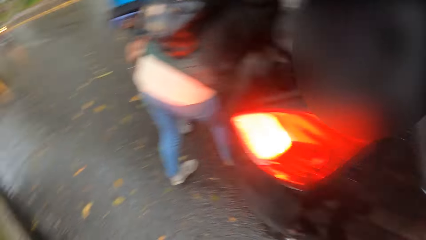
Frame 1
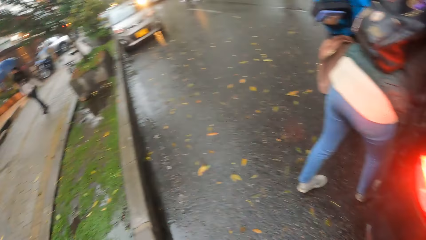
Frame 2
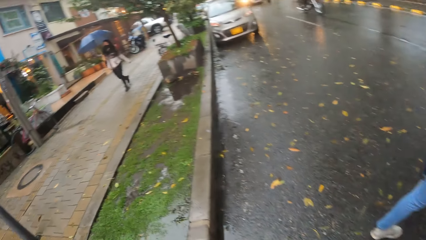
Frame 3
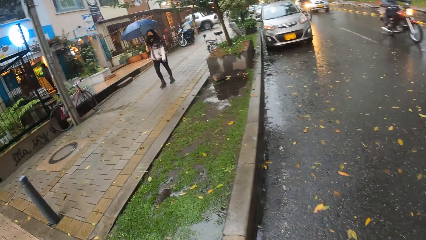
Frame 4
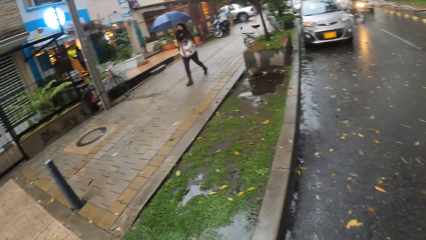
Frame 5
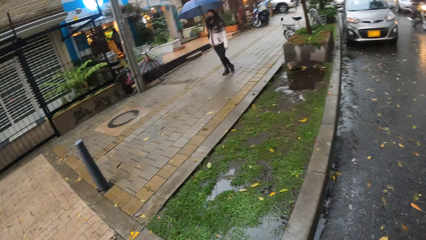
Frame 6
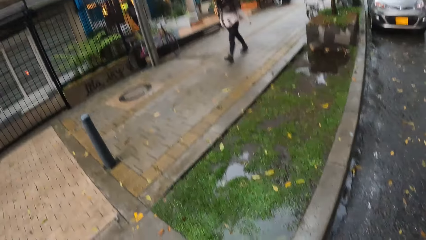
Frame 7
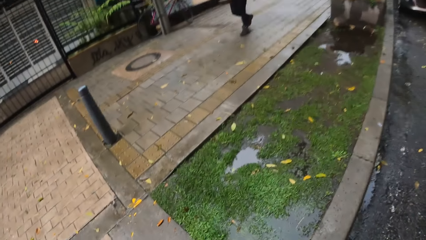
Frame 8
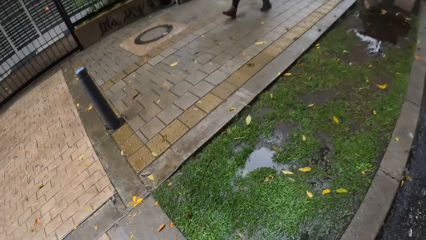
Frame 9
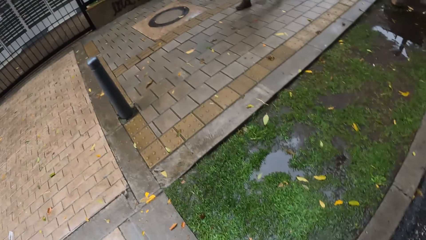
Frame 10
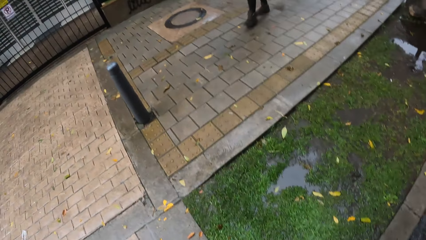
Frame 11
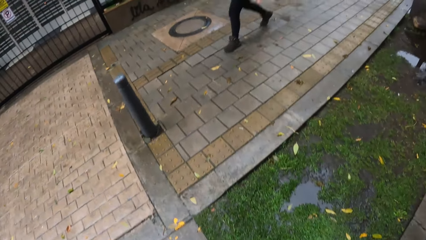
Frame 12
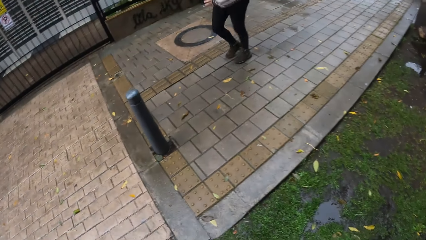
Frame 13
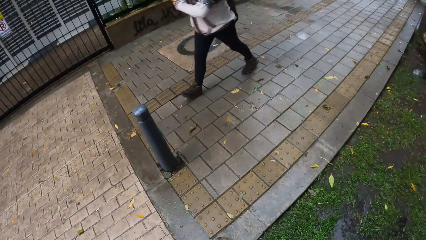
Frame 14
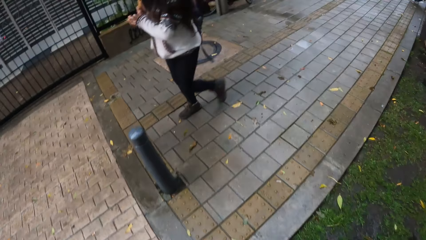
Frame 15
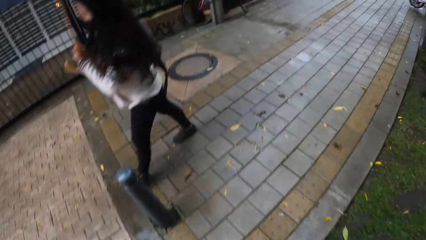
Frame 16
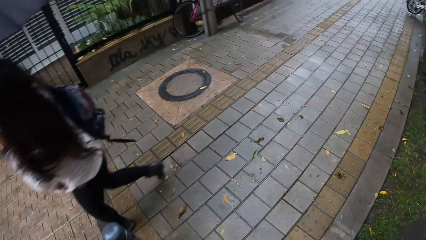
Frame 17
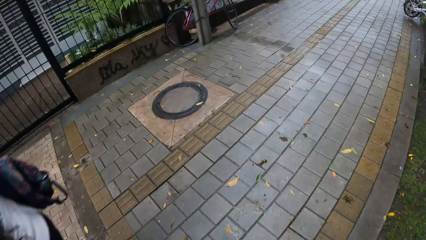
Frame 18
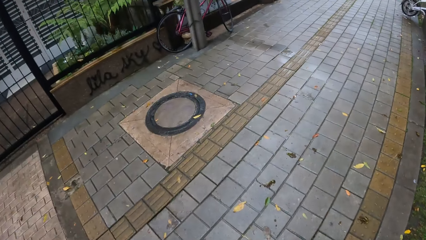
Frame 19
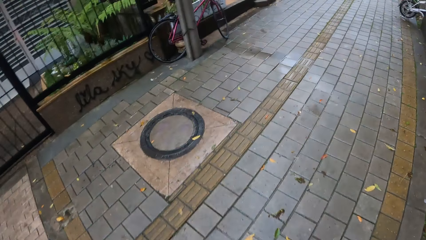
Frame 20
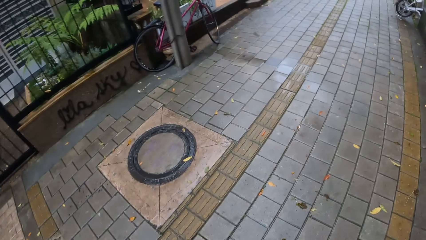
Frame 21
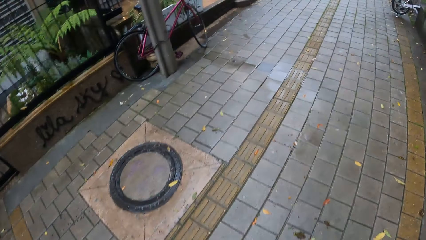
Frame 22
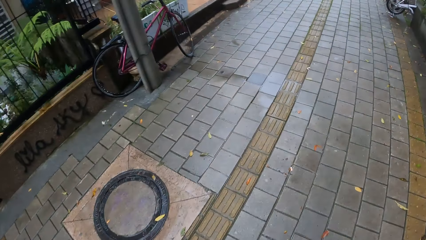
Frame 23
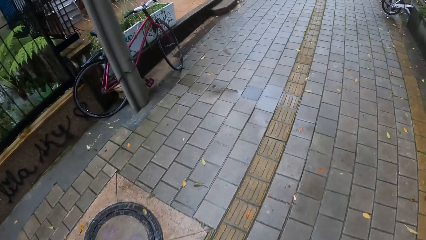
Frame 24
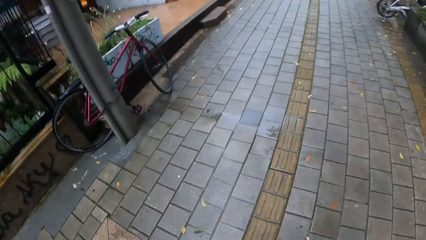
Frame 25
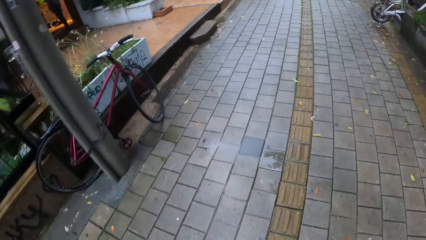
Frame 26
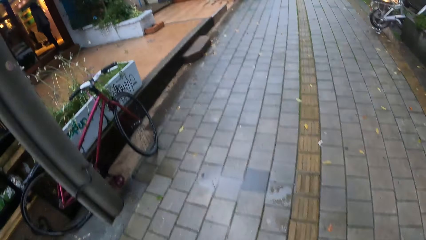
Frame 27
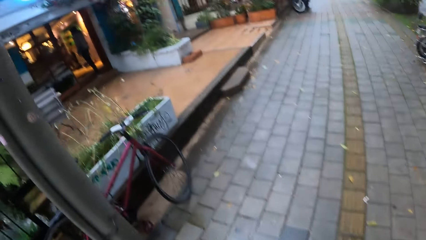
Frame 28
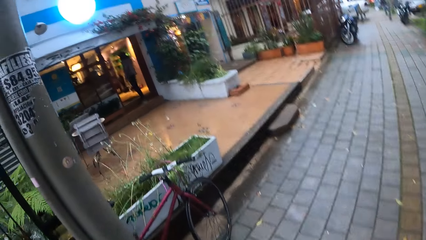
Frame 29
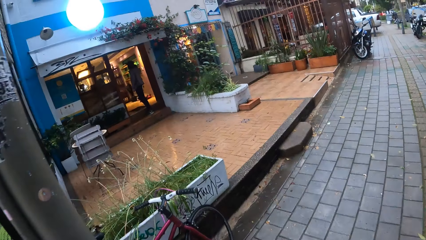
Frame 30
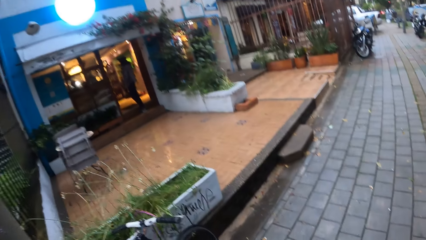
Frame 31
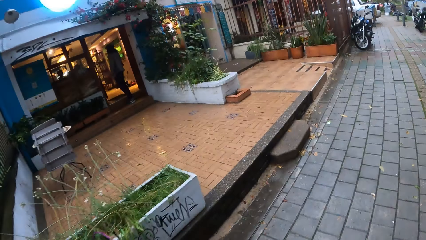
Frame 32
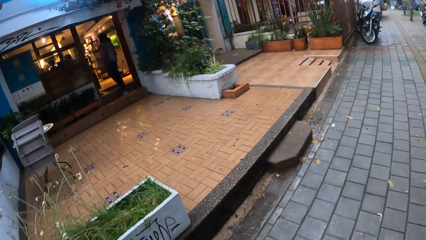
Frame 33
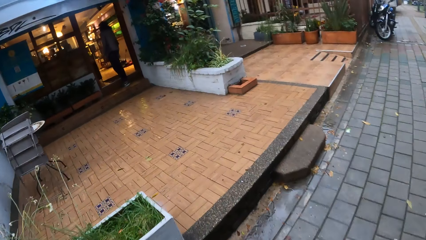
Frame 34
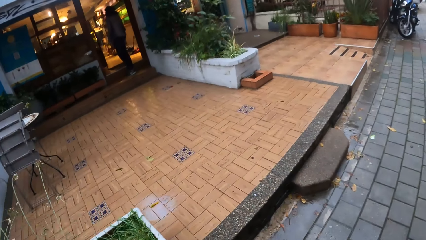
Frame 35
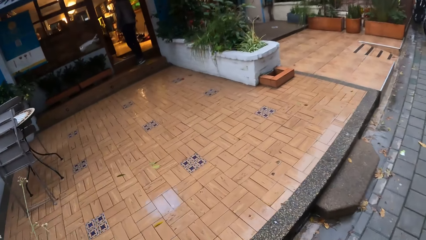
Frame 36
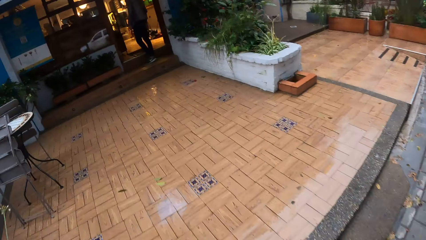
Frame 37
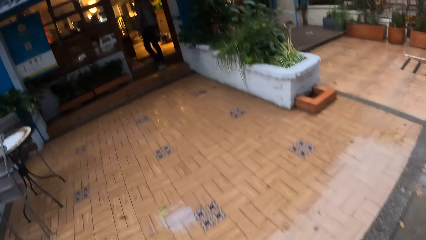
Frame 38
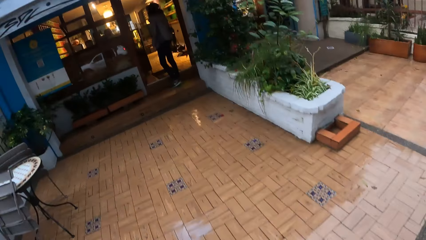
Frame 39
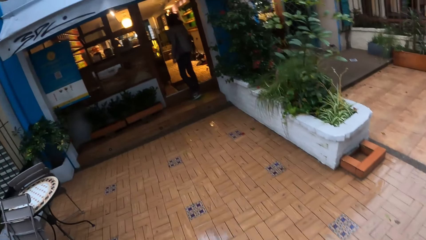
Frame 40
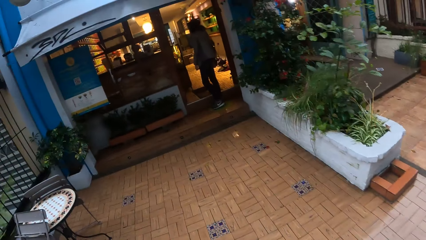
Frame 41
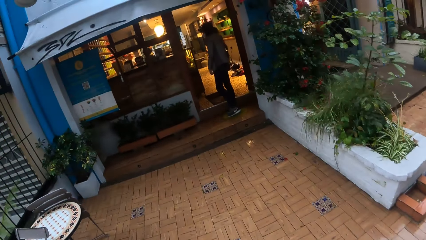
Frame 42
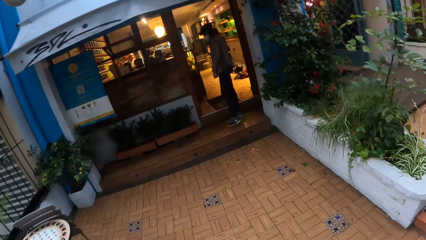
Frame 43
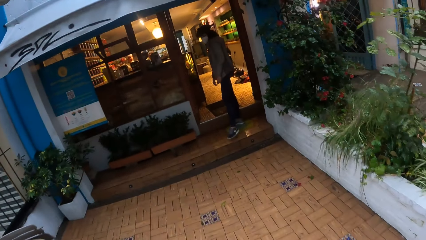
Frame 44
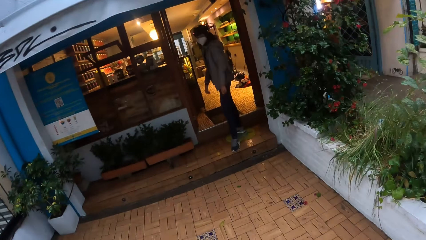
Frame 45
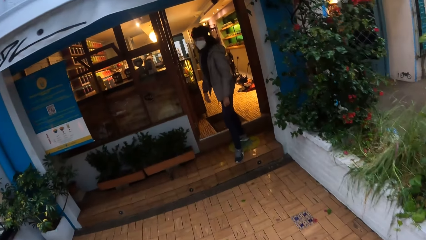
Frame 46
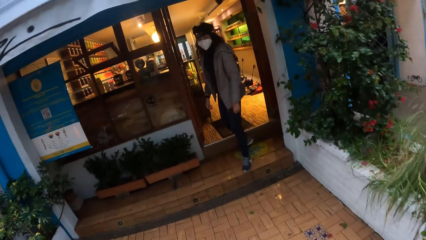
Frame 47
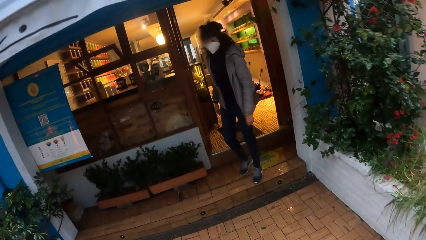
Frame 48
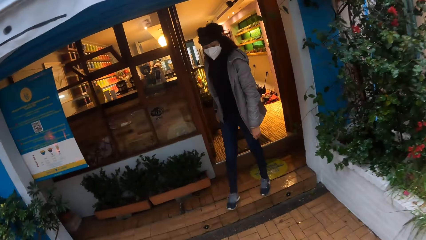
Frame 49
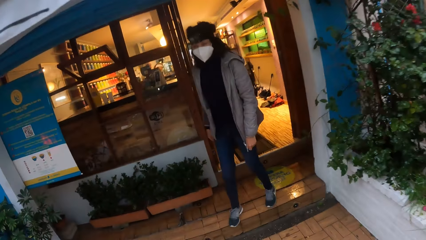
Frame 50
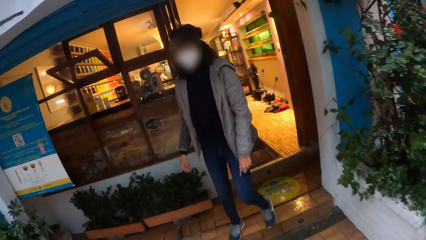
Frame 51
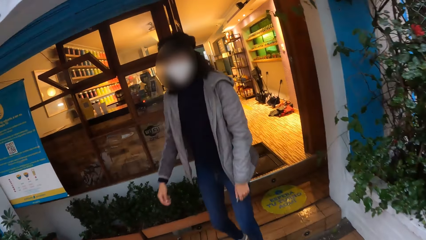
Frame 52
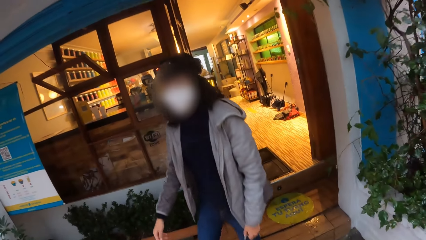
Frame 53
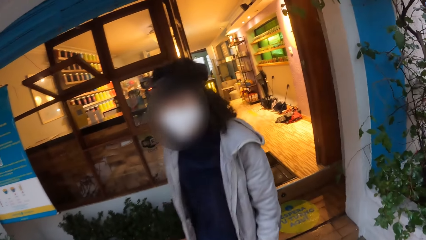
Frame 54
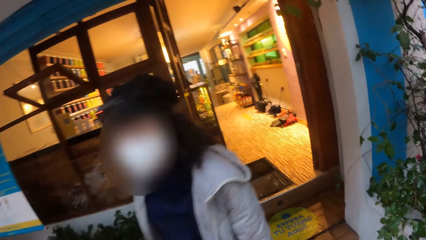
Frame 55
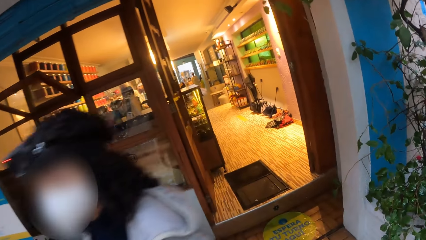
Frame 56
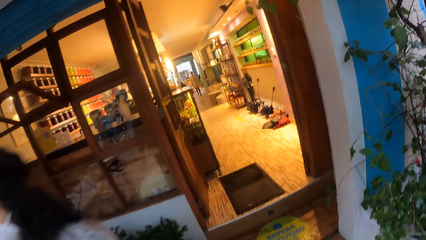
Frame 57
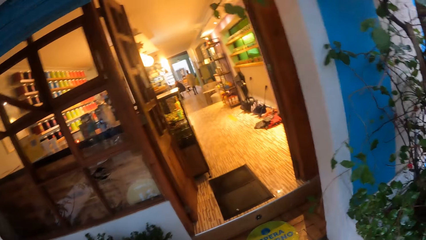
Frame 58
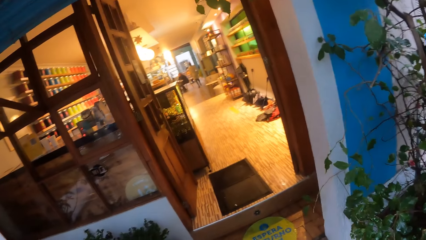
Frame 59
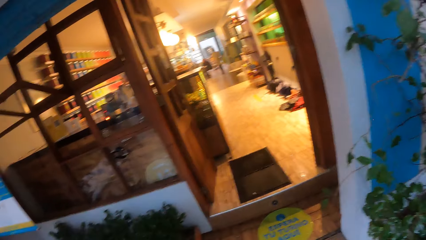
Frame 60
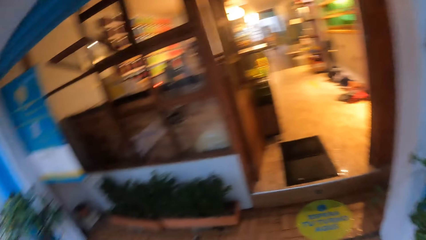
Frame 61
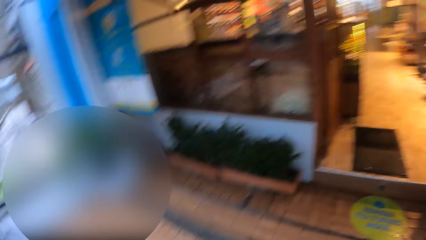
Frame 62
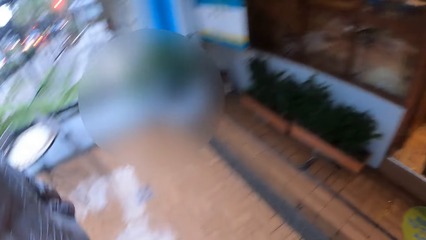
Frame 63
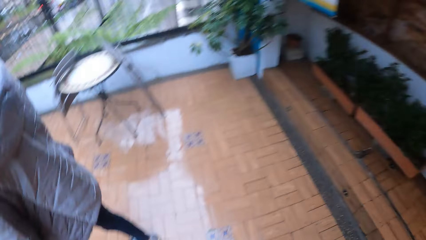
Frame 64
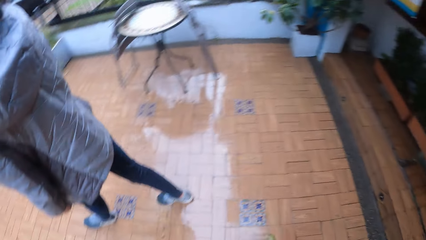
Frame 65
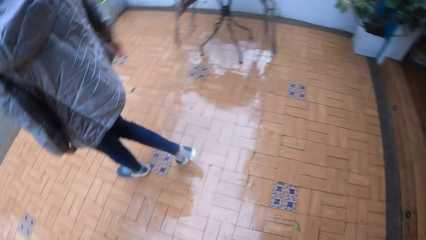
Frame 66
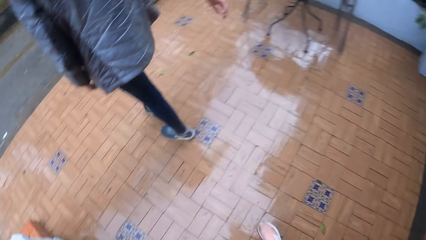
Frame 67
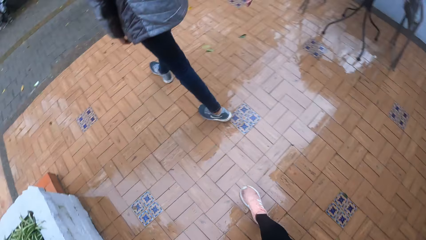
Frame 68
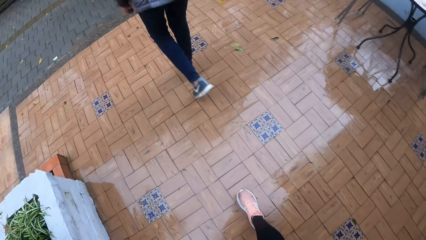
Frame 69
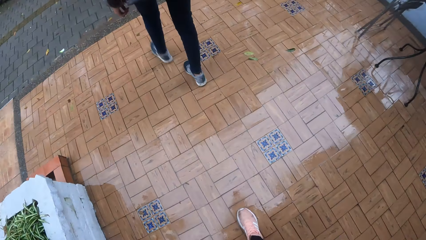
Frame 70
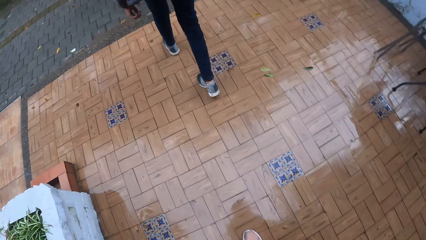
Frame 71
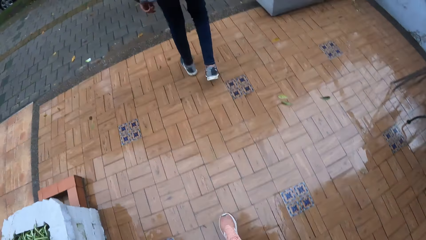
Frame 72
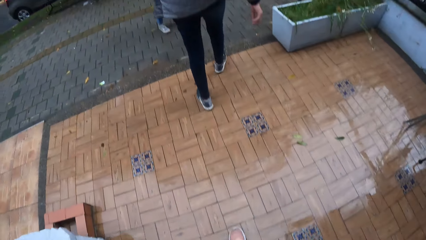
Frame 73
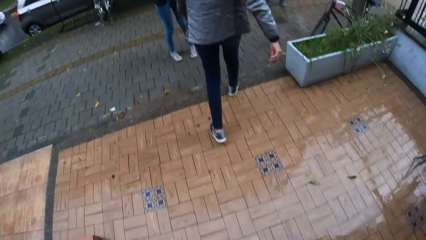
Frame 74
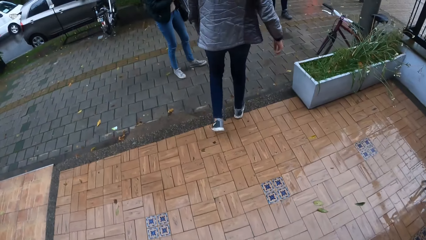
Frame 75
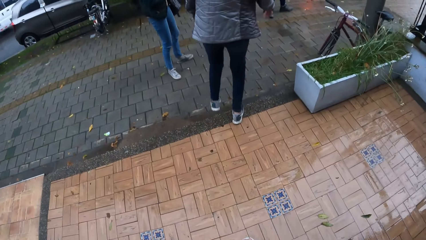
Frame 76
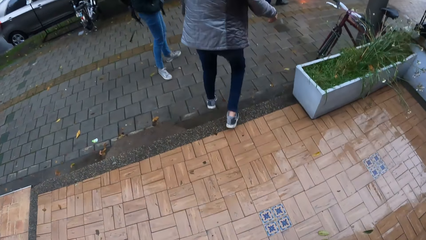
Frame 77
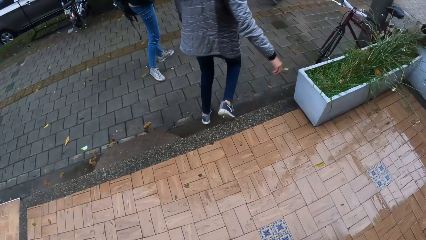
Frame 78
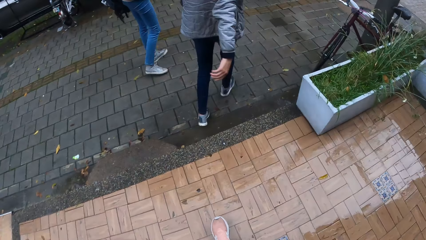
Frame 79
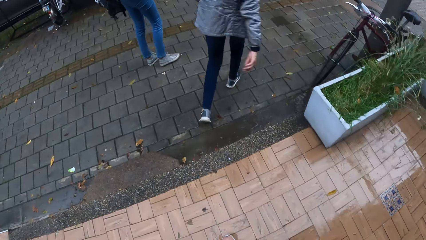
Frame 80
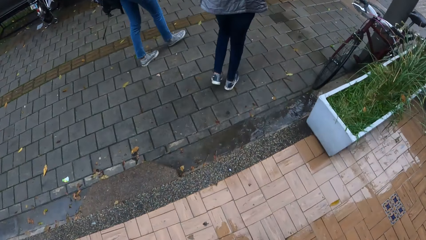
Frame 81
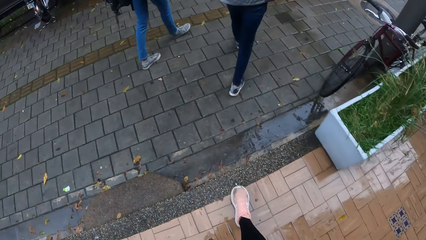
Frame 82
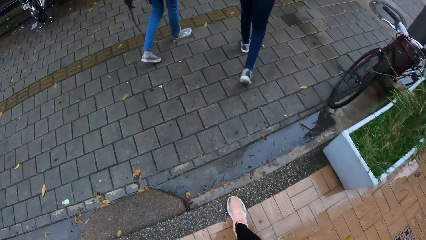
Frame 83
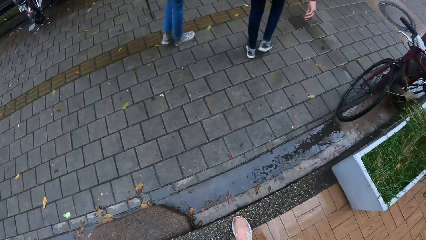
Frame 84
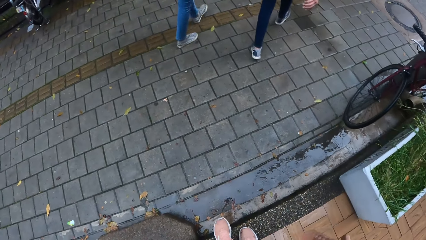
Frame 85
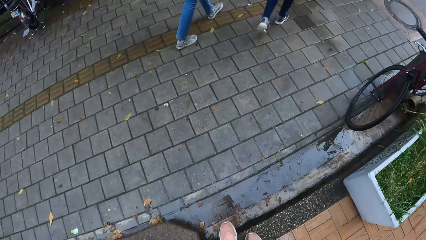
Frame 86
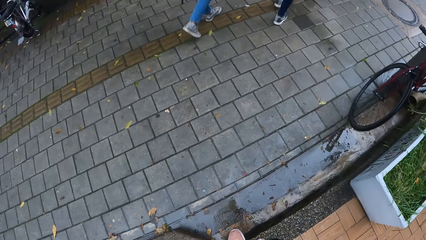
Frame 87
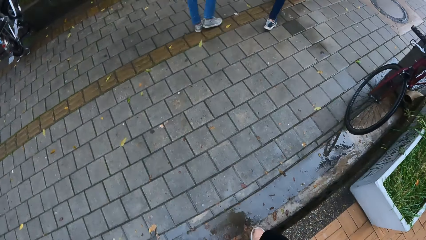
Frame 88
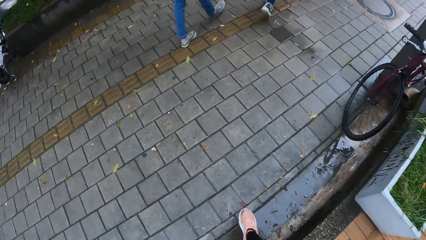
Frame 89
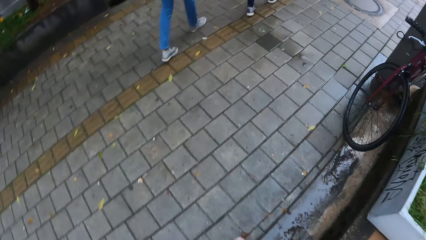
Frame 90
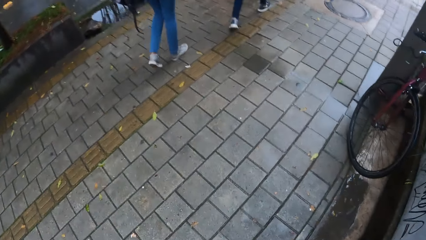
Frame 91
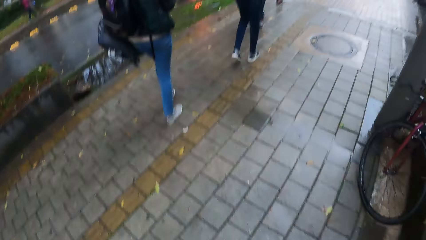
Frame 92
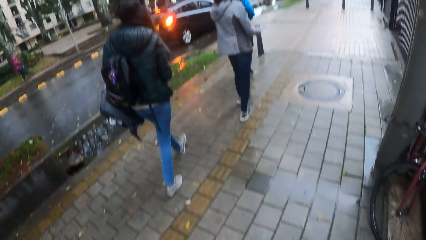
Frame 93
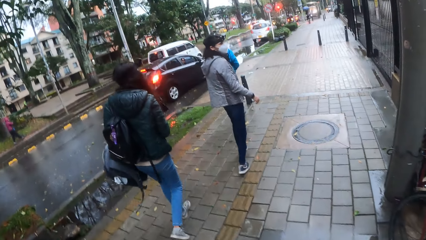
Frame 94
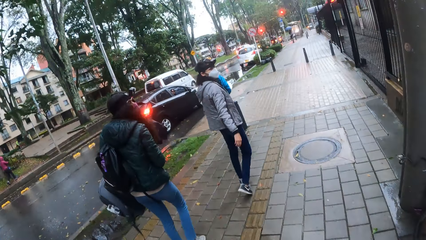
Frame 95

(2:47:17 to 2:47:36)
A woman walks in front of the camera wearer with an umbrella in her right hand. The camera wearer walks towards a store. They walk around on a pavement. They walk towards a person on a veranda. Another woman walks back towards the car. The person walks on the veranda. The camera wearer walks back towards the car. They follow the person.
